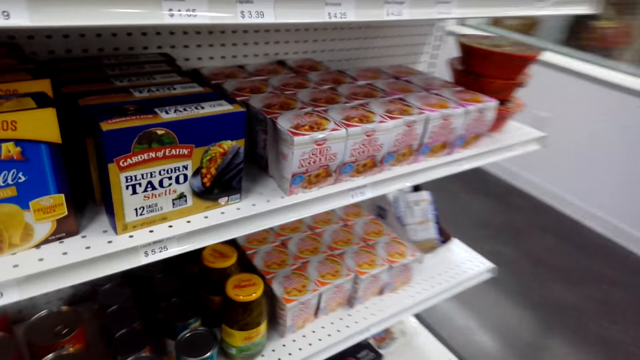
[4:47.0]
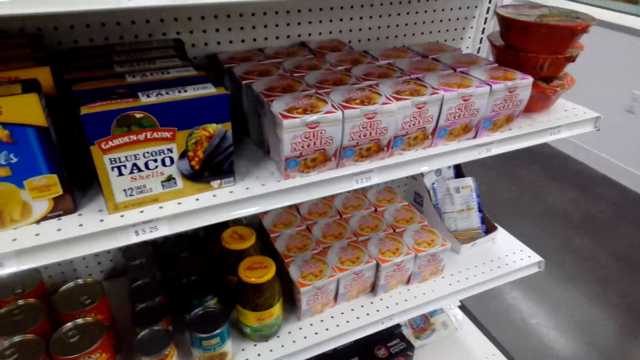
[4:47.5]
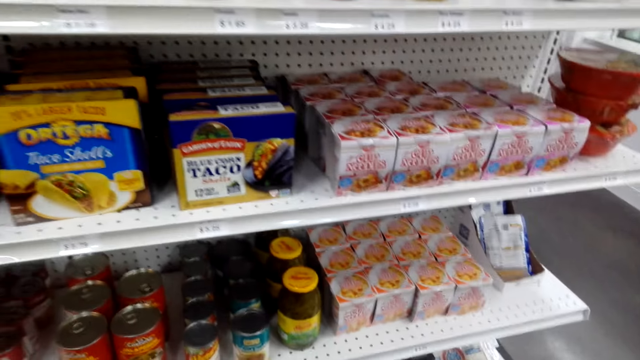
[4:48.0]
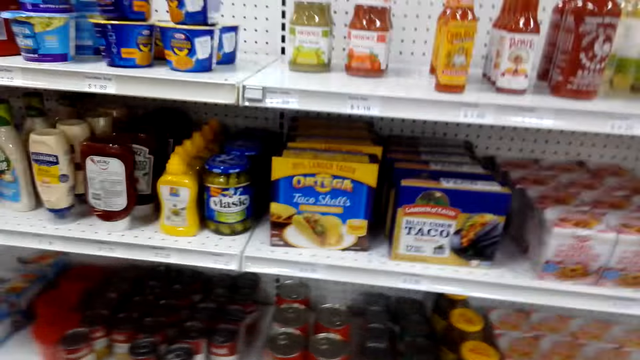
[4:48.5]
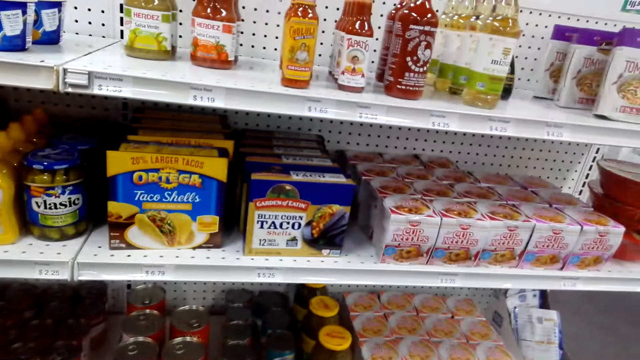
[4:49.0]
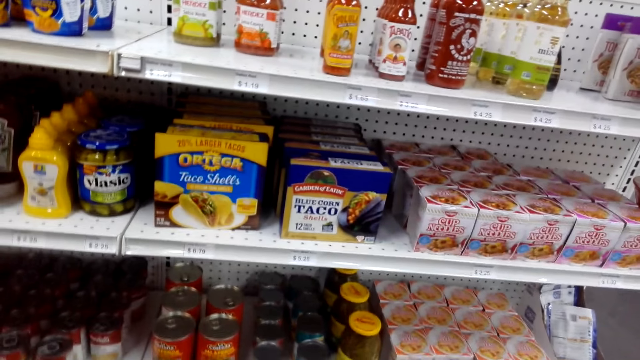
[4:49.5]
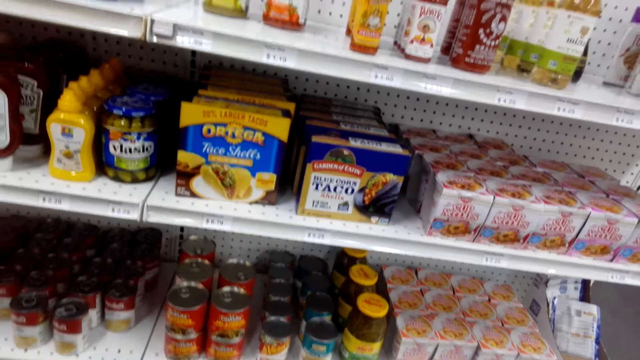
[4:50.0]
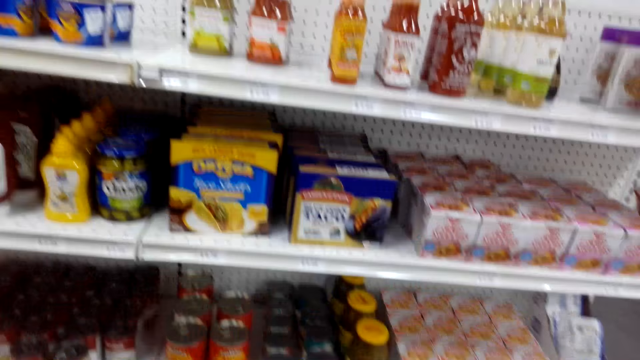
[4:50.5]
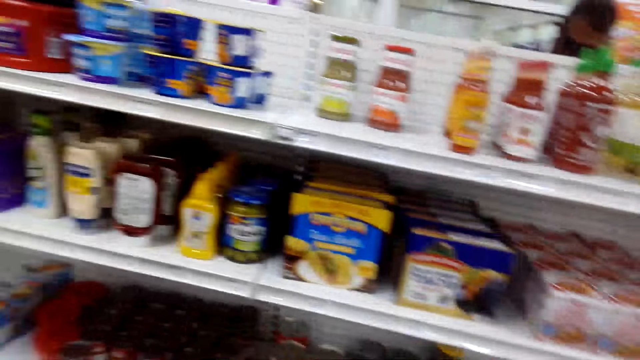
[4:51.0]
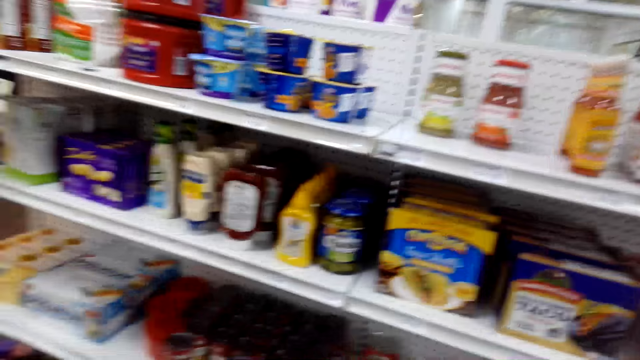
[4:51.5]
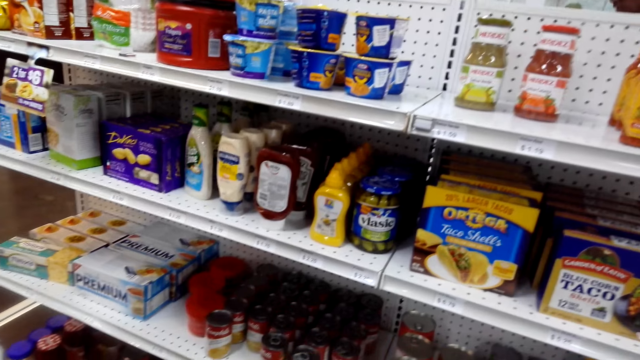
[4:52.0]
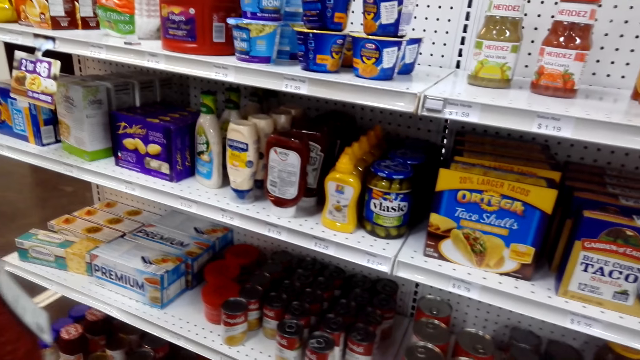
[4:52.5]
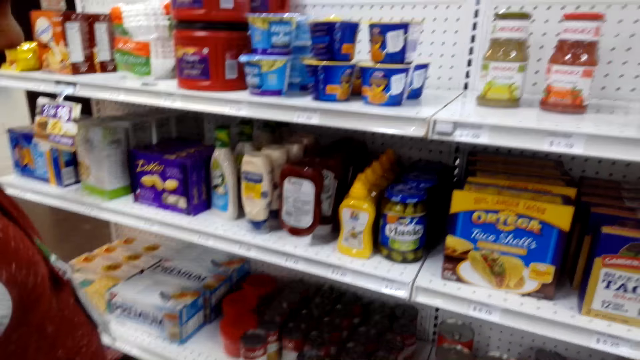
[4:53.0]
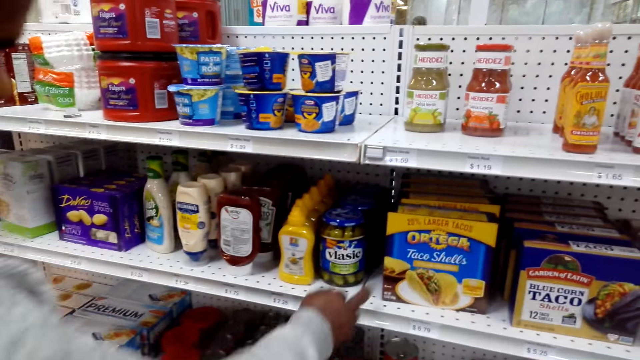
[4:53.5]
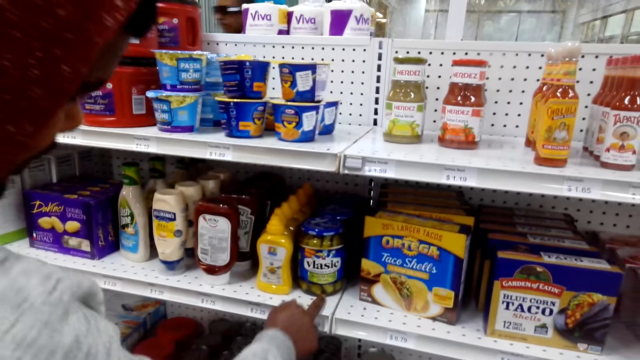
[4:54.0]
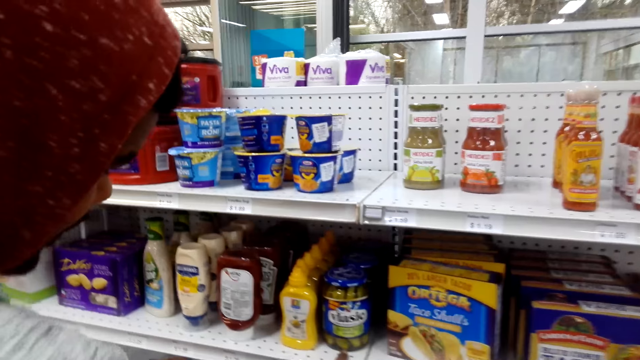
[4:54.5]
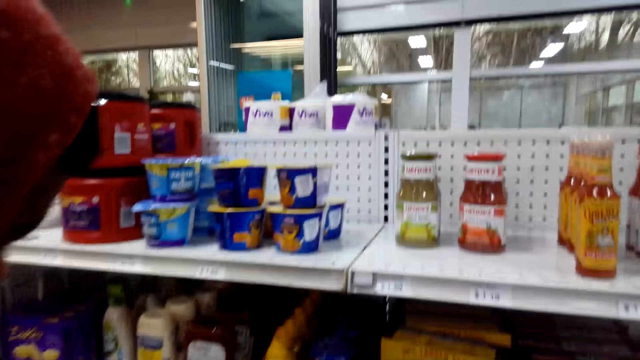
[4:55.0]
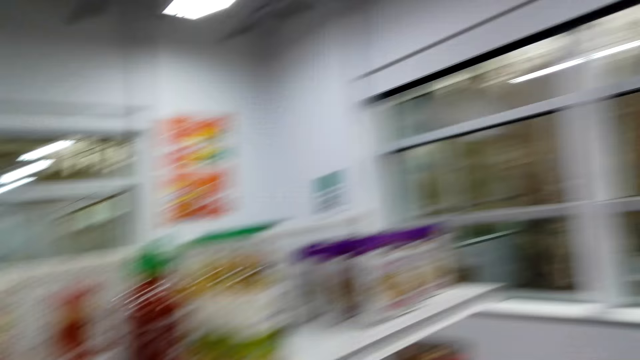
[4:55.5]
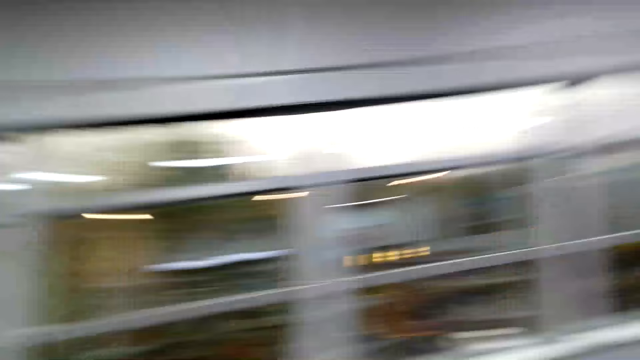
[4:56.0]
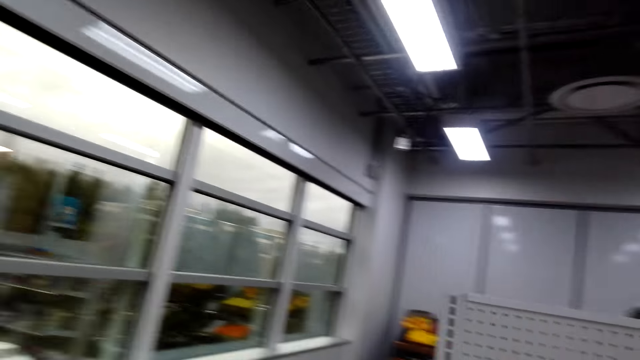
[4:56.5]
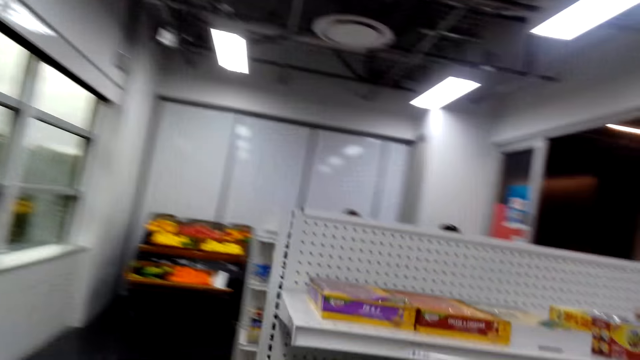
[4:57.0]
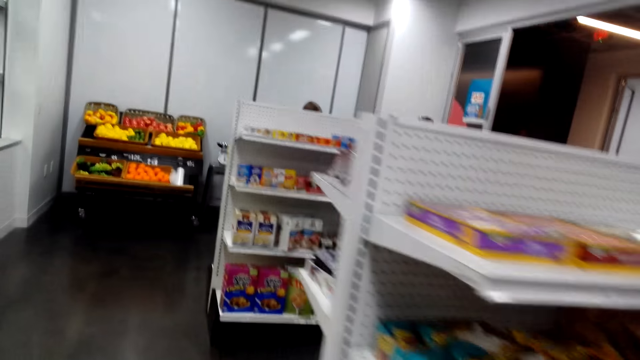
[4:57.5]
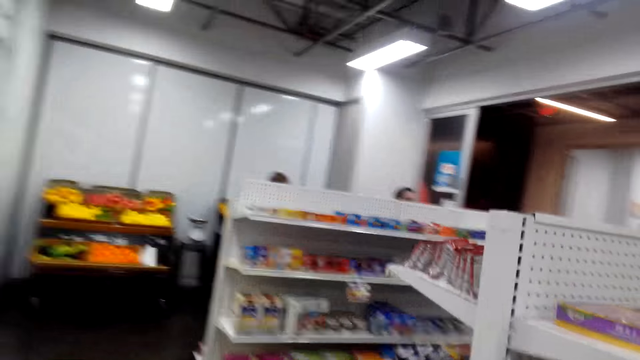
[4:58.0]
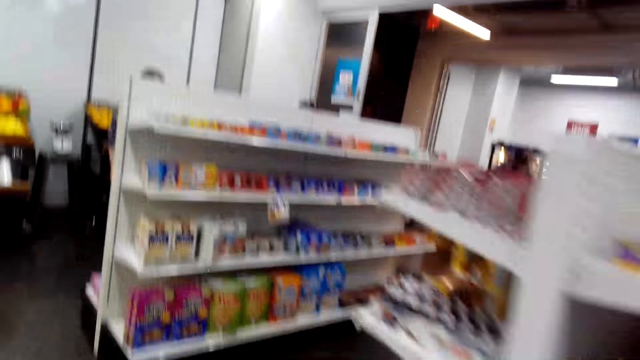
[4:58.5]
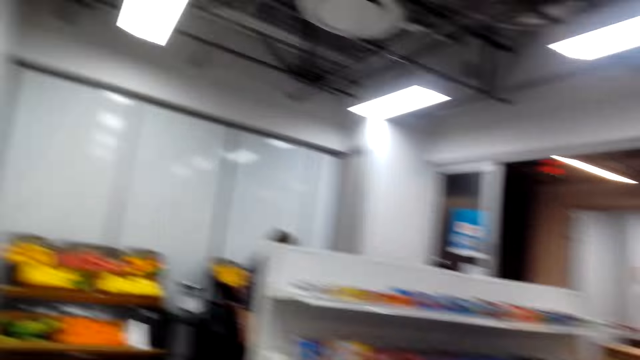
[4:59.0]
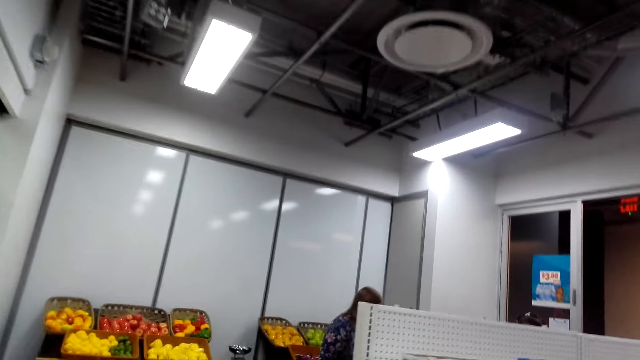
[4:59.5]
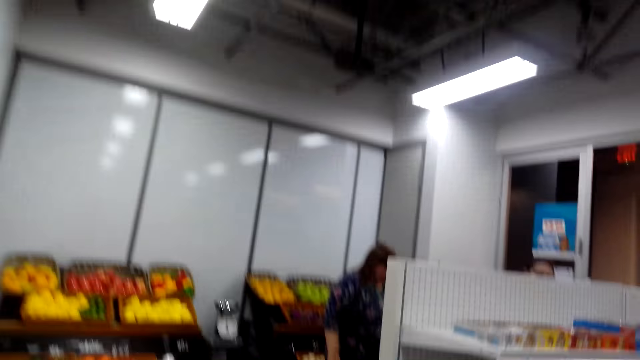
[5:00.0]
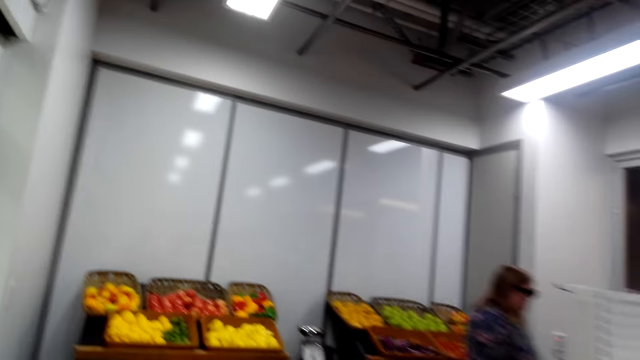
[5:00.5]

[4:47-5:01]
Another man stands next to the camera wearer and touches something. The camera wearer looks around the supermarket. They walk around the supermarket.

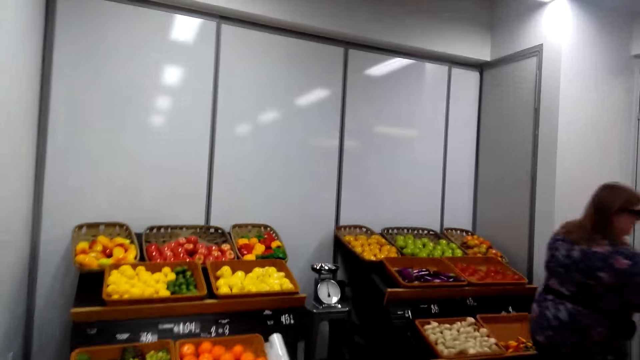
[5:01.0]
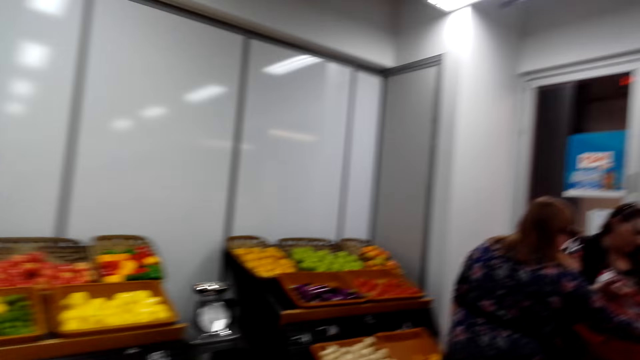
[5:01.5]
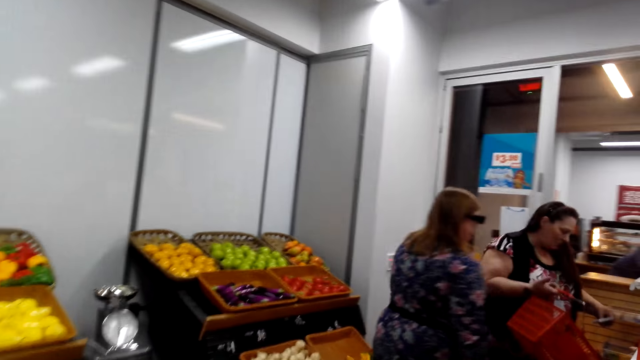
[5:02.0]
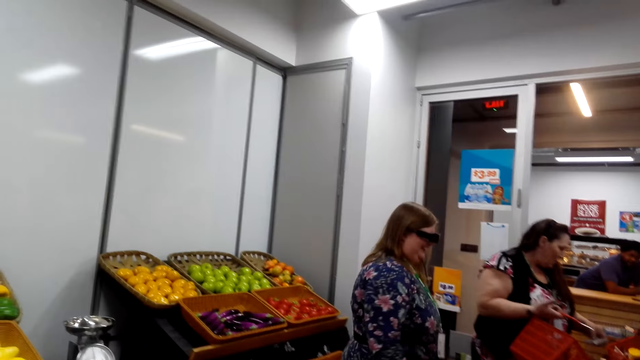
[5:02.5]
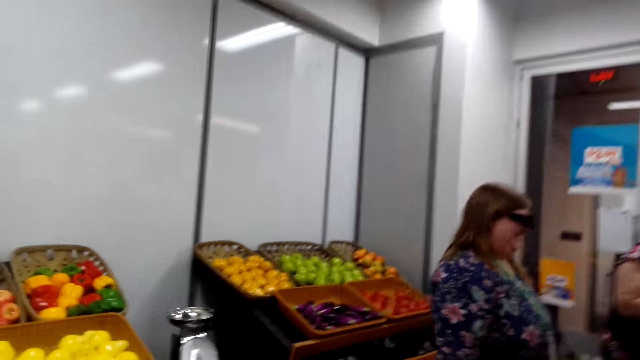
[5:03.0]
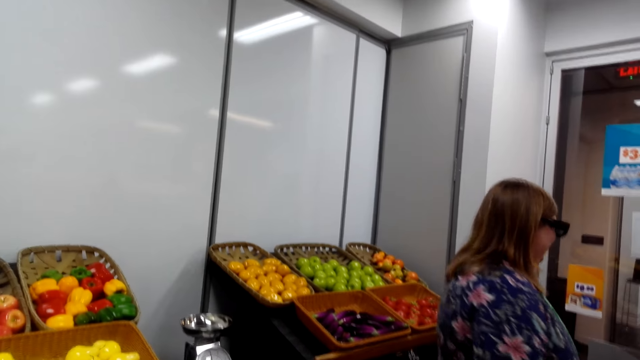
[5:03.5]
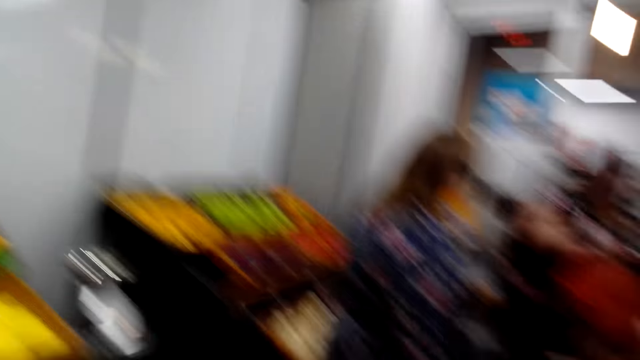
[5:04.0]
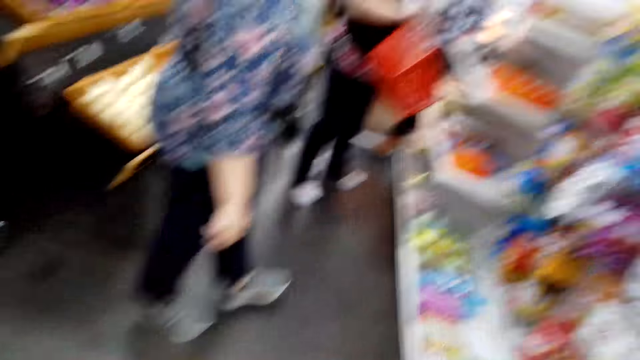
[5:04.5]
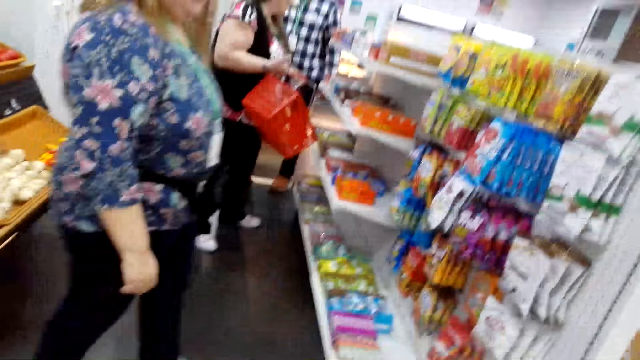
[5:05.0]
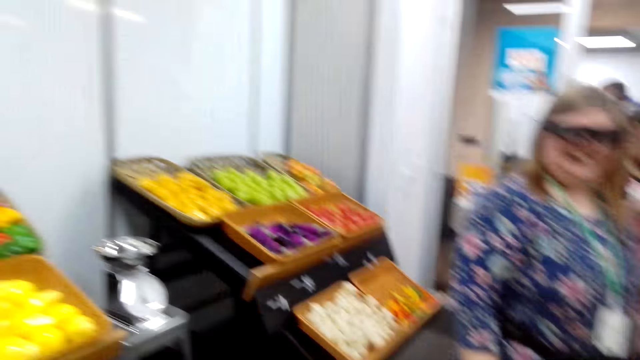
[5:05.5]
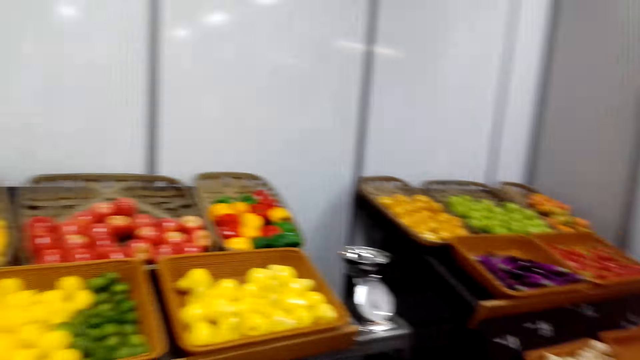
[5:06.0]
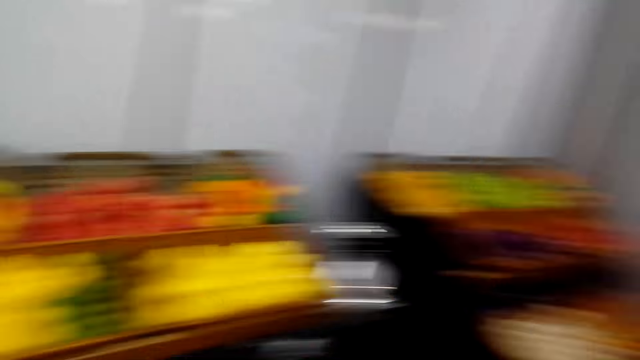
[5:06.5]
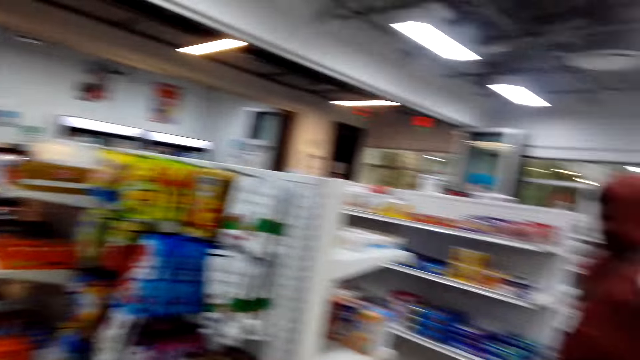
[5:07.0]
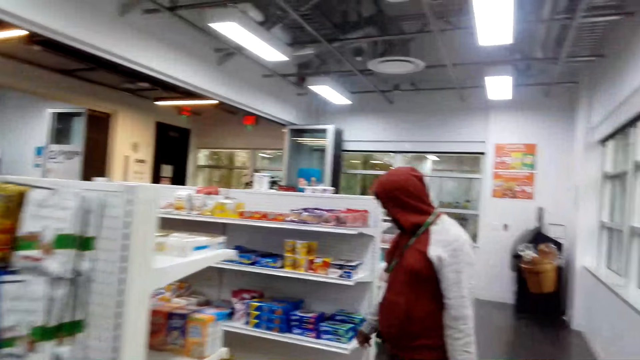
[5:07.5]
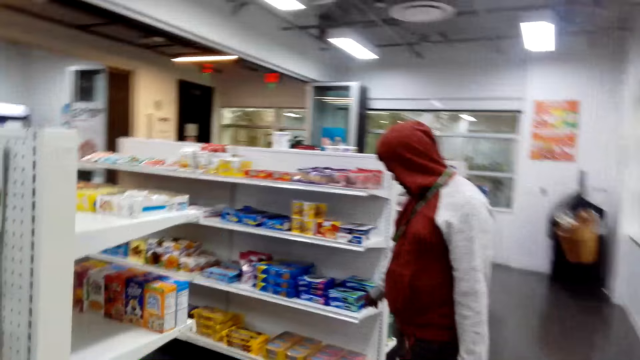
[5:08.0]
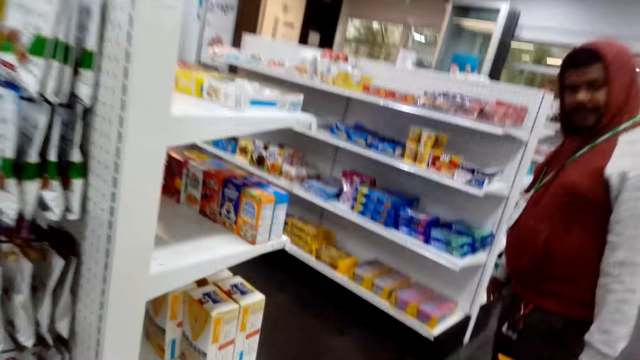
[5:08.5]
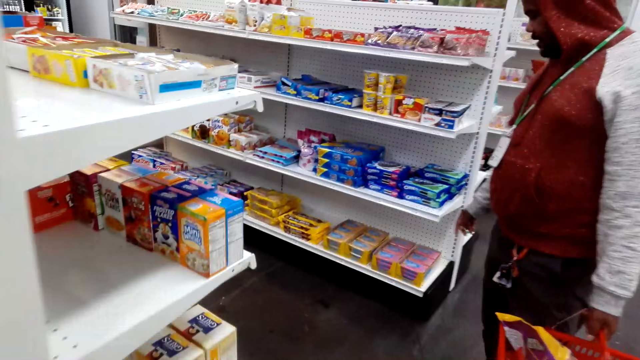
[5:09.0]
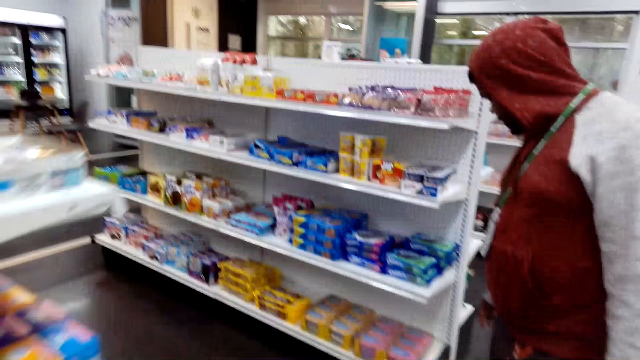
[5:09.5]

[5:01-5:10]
The camera wearer looks around the supermarket. The man touches something. The camera wearer converses with the man.
